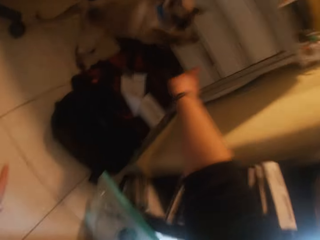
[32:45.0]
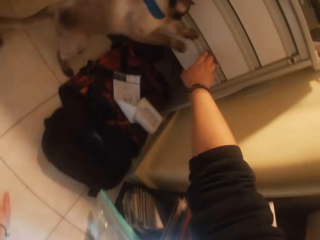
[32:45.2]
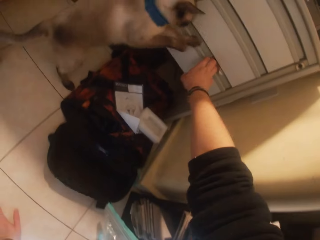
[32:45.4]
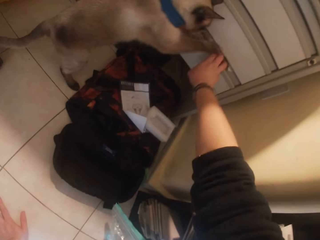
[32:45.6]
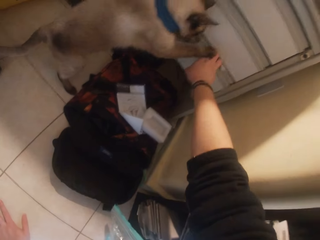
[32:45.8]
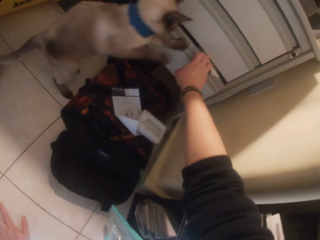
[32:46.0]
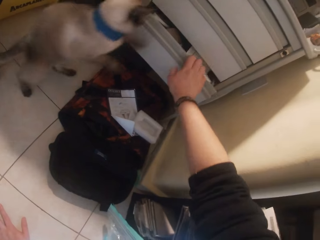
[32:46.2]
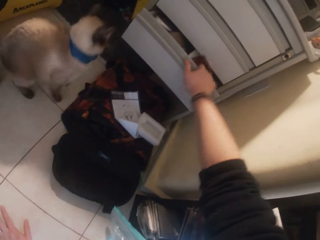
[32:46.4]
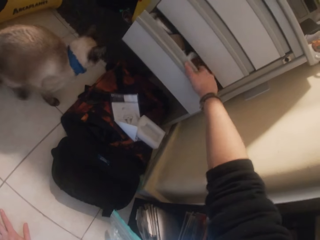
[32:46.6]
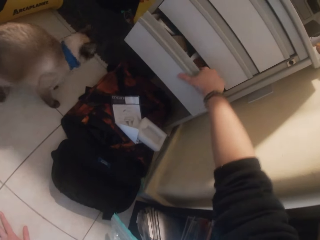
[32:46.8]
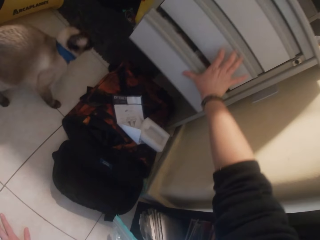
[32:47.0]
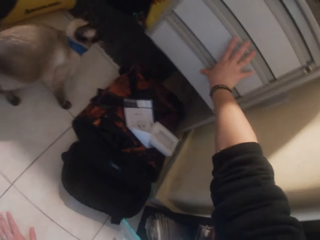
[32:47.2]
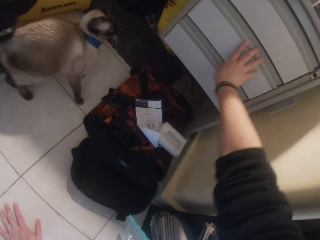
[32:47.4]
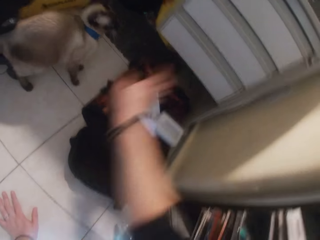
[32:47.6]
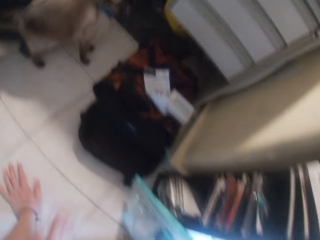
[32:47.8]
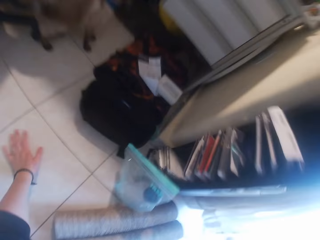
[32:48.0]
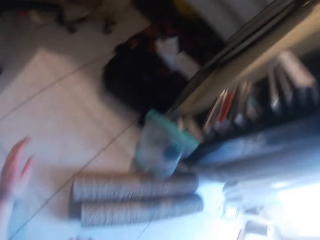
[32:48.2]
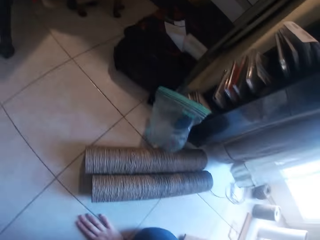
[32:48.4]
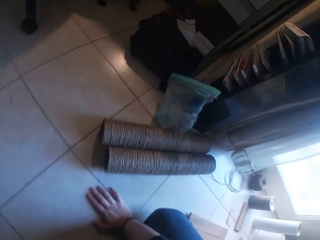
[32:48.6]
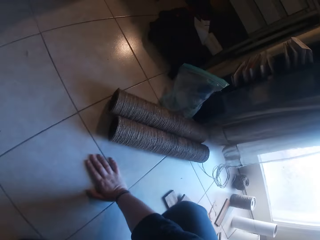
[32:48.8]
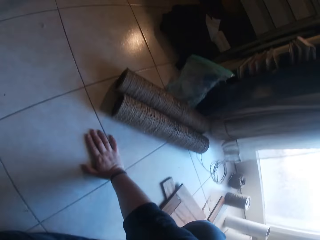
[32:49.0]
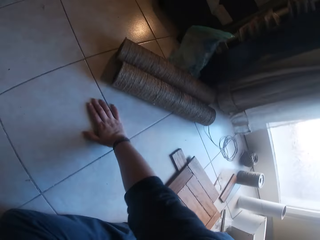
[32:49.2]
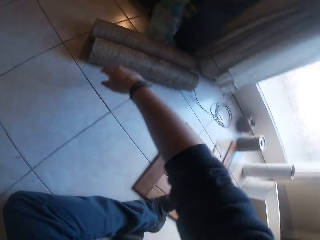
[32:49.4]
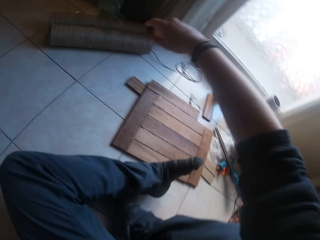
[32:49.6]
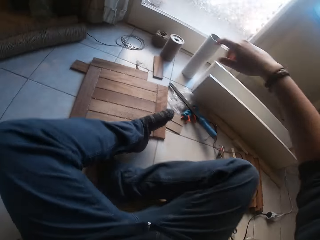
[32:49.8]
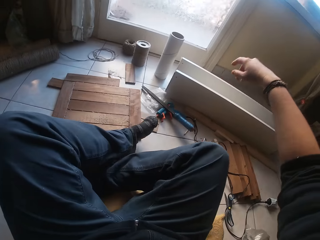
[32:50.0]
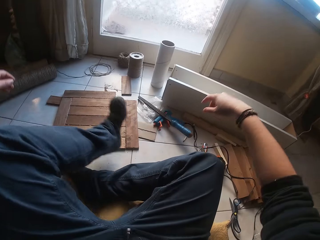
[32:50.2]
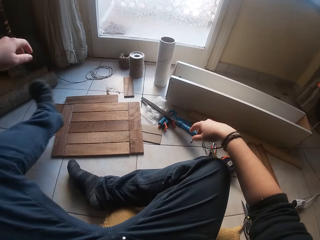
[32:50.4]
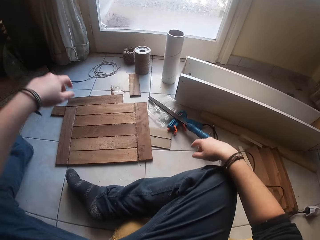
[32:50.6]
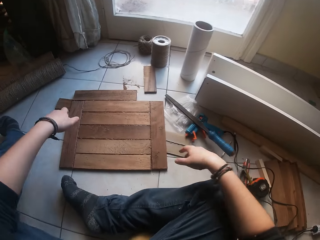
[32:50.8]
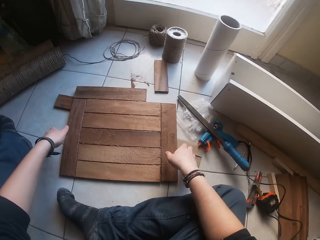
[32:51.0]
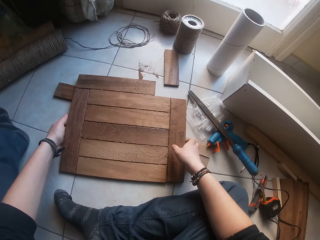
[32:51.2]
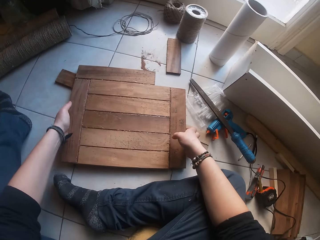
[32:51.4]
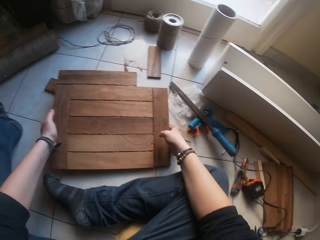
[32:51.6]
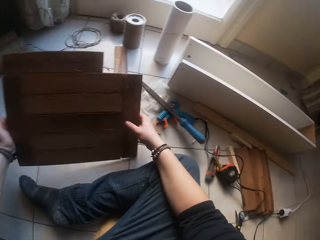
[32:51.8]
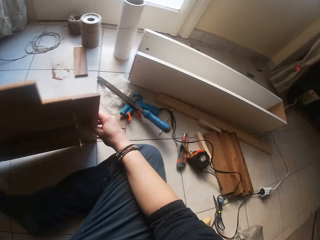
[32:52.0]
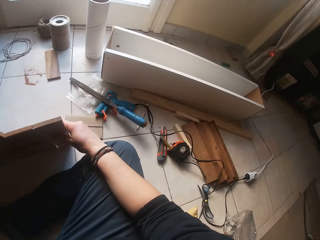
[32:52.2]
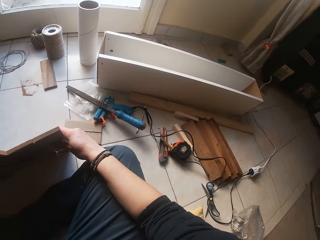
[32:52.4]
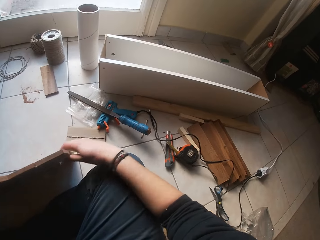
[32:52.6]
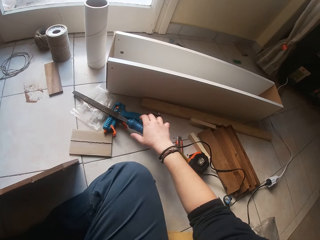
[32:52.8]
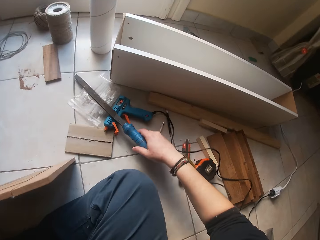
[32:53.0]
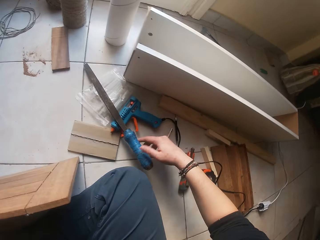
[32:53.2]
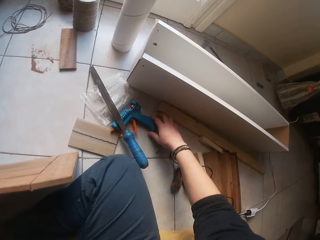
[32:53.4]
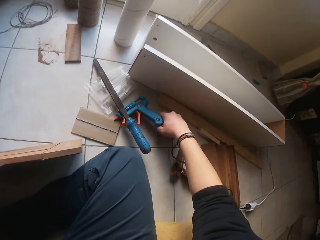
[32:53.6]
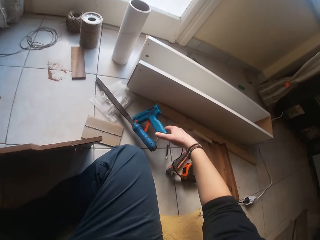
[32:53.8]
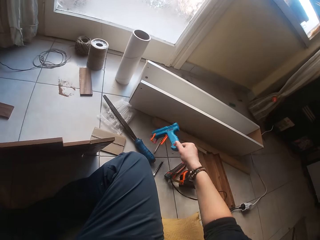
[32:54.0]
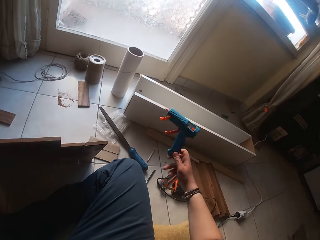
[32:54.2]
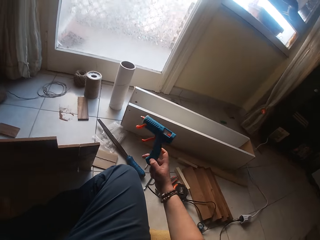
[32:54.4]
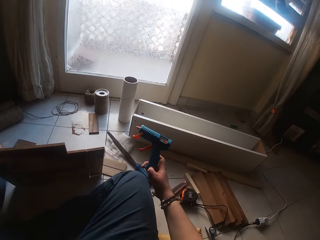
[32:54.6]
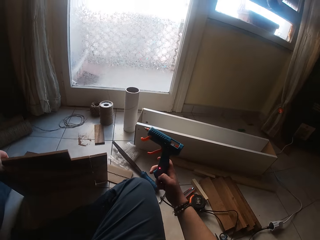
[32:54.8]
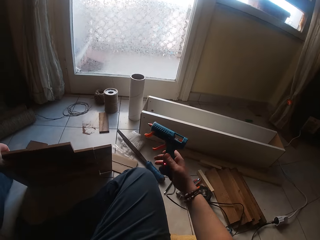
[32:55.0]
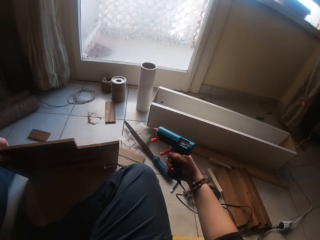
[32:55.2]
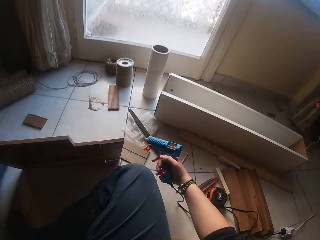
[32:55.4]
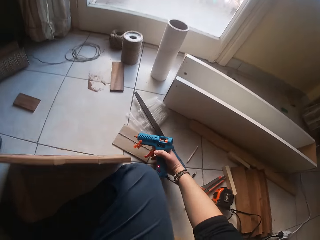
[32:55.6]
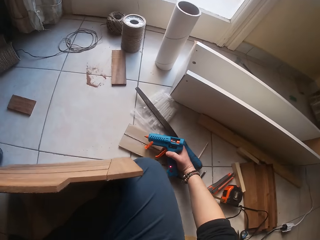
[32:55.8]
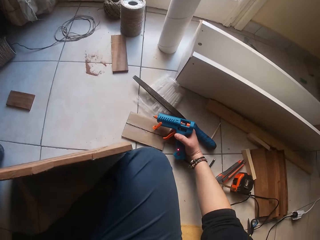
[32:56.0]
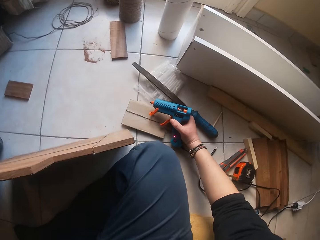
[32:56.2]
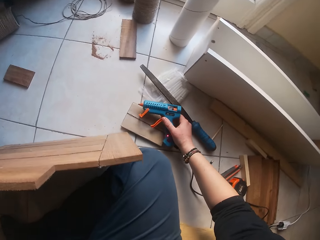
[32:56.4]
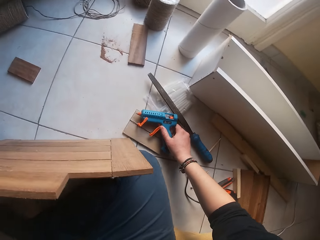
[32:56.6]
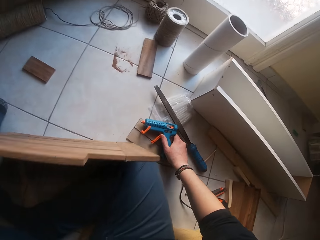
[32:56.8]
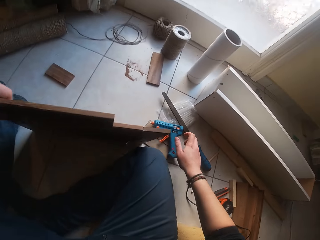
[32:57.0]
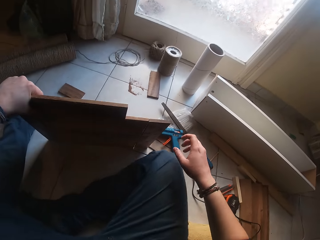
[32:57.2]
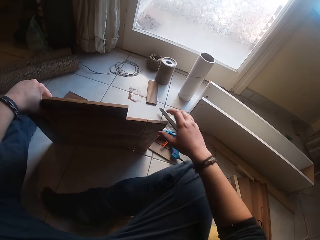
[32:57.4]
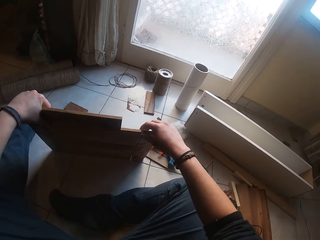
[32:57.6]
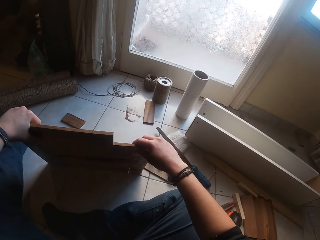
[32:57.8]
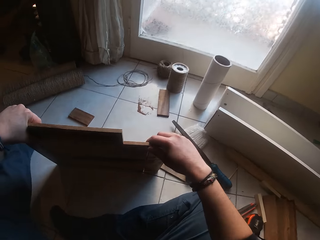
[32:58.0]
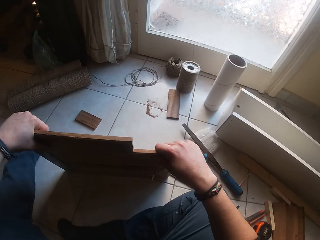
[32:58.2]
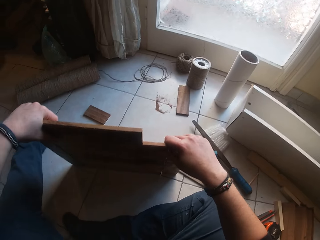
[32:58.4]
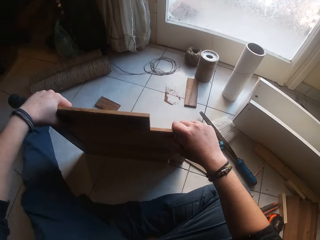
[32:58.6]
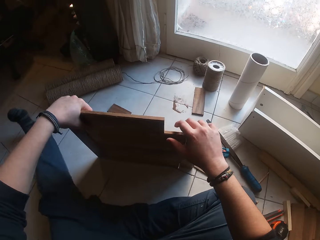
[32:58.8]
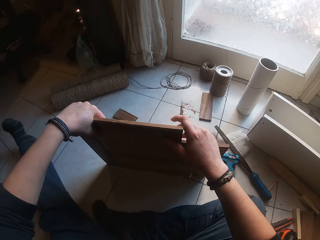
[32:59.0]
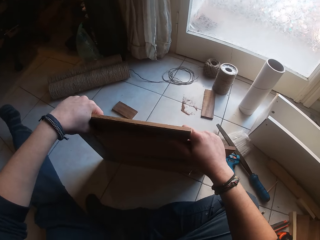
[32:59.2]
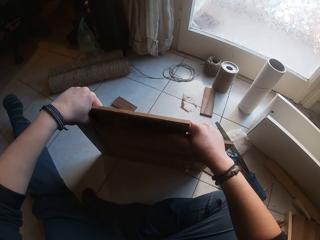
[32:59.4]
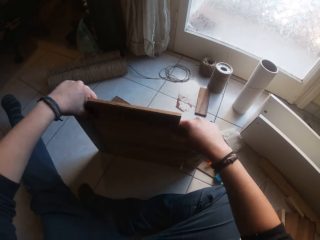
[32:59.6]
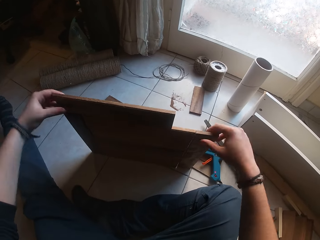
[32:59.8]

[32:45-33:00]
The camera wearer opens a drawer on a cabinet with his right hand. A cat touches the camera wearer on his right hand. The camera wearer pushes paper into the drawer with his right hand and closes the drawer with his right hand. He picks up the wooden structure from the floor with his two hands. He adjusts the chisel on the floor with his right hand. He picks up a glue gun from the floor with his right hand. He places the glue gun on top of a wood plank on the floor with his right hand. He holds the wooden structure on the floor with his two hands.

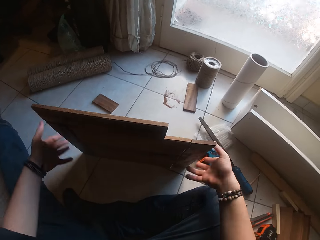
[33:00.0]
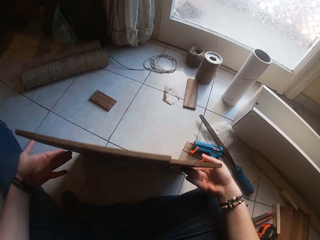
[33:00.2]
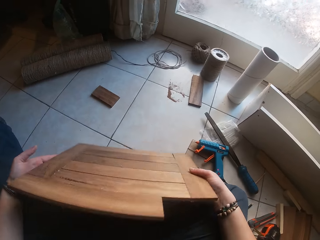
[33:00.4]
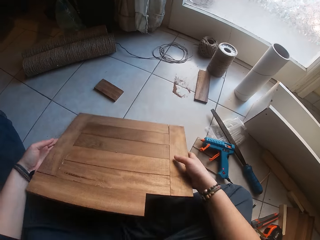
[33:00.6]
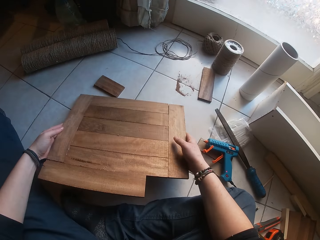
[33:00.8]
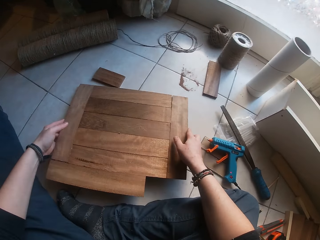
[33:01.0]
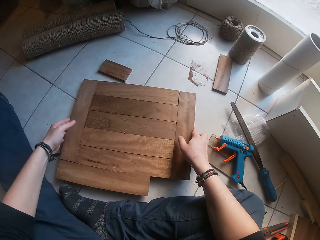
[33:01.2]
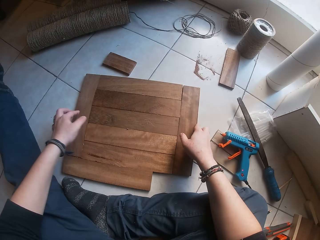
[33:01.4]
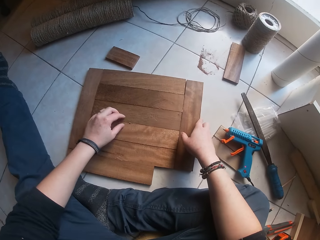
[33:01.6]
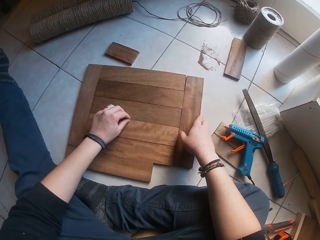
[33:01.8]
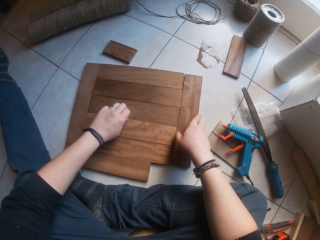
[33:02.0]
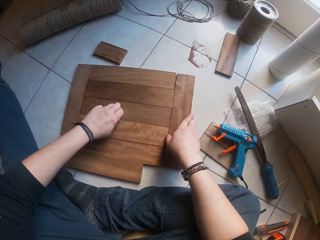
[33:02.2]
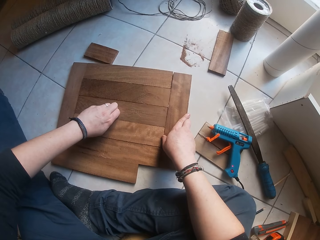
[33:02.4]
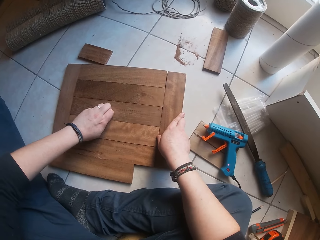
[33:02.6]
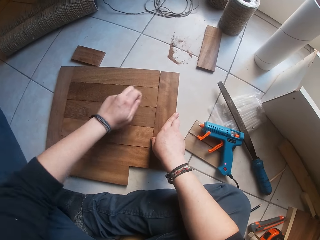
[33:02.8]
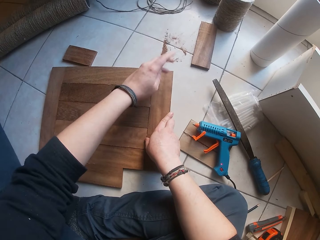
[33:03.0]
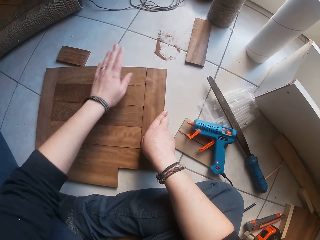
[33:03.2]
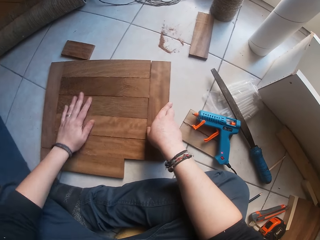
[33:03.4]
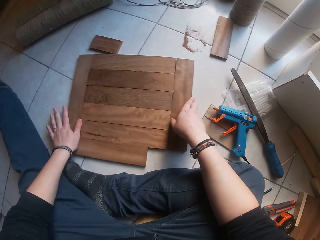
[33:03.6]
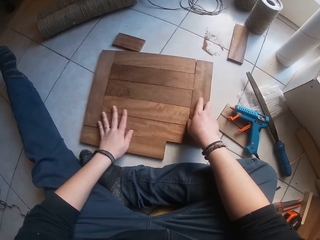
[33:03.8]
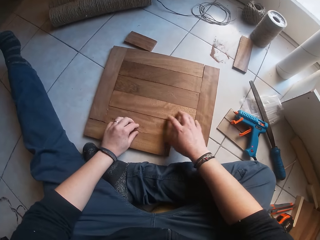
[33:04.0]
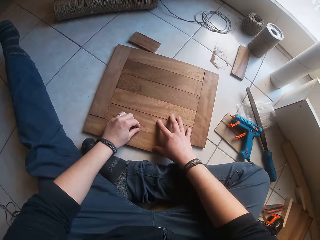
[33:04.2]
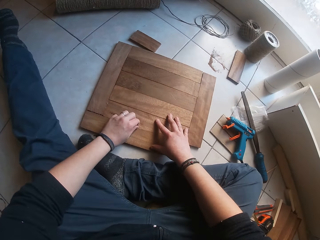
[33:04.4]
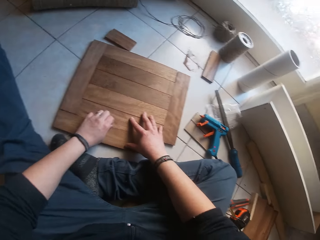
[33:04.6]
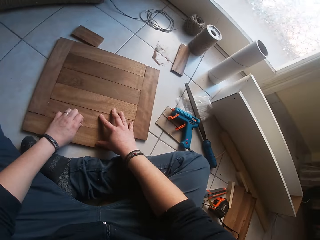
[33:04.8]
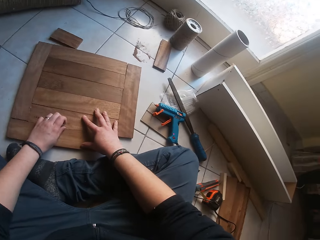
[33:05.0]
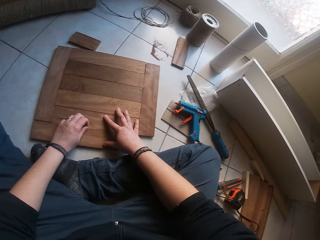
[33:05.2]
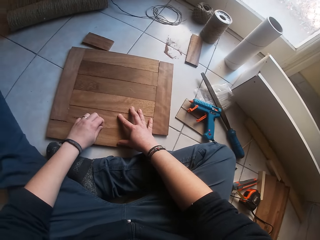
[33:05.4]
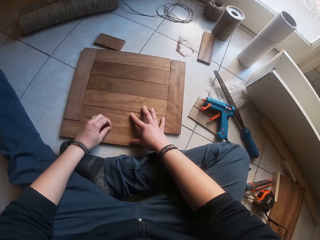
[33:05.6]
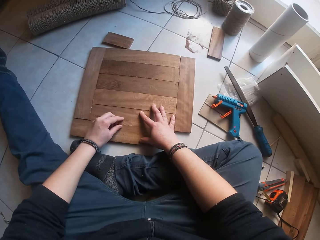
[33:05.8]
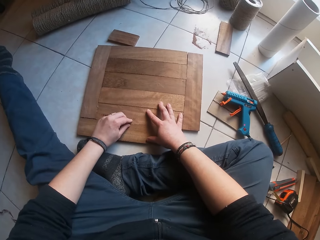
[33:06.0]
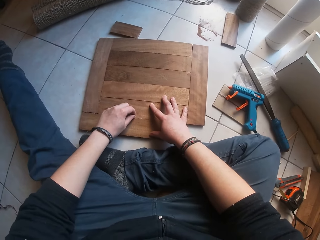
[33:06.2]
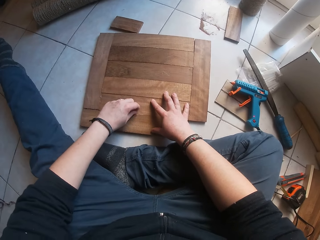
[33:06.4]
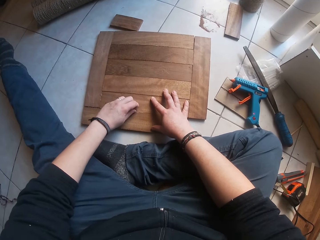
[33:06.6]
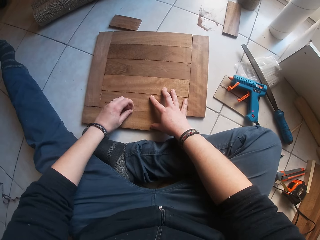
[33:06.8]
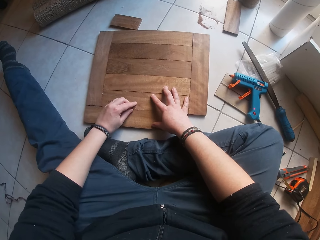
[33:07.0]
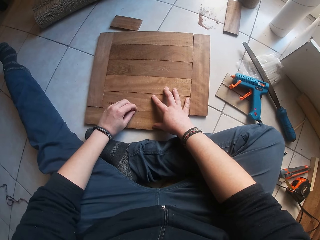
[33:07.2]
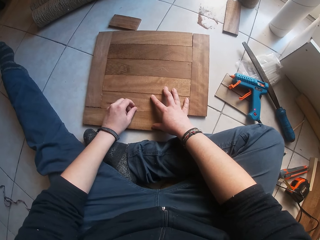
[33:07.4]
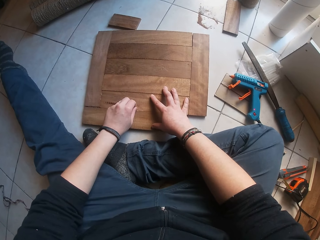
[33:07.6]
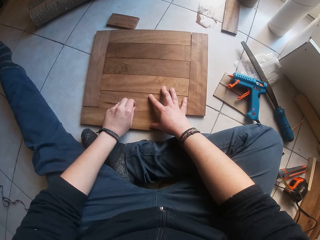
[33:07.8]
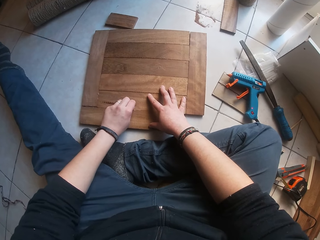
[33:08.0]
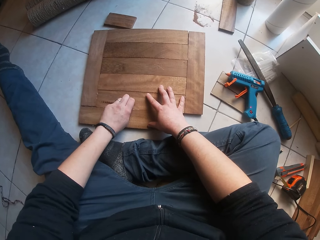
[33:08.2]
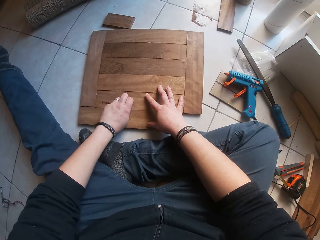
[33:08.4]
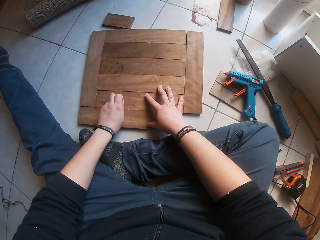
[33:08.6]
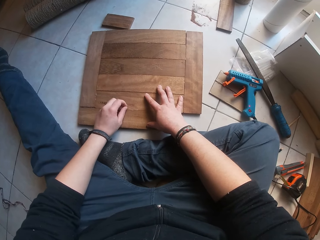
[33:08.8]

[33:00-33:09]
The camera wearer places the wooden structure flat on the floor with his two hands. He pulls out a wood fiber from the wooden structure with his left hand. He throws the wood fiber away with his left hand. He wipes the surface of the wooden structure with his left hand. He pulls out a wood fiber from the wooden structure with his left hand.
